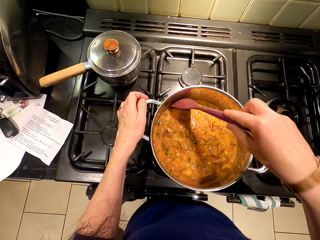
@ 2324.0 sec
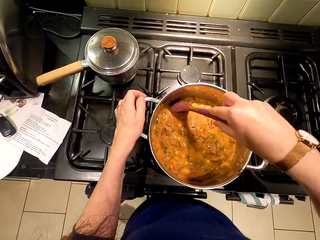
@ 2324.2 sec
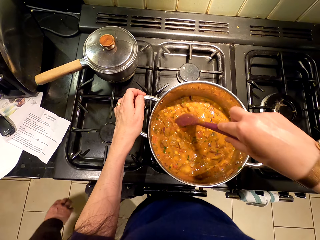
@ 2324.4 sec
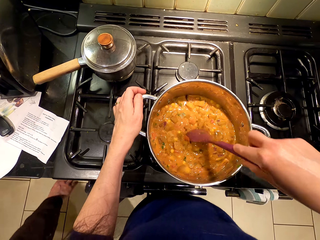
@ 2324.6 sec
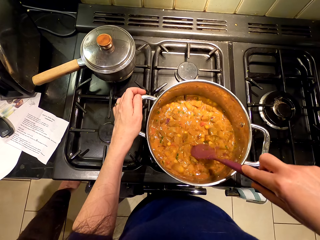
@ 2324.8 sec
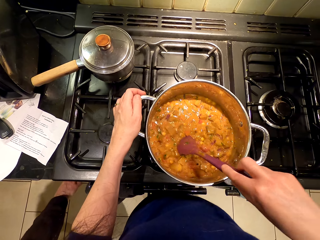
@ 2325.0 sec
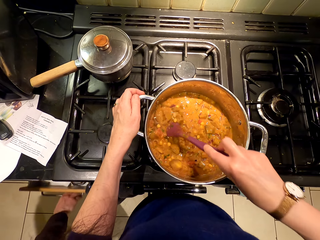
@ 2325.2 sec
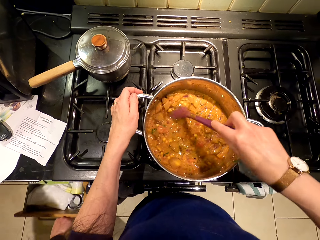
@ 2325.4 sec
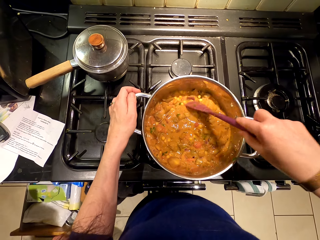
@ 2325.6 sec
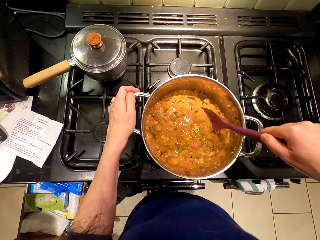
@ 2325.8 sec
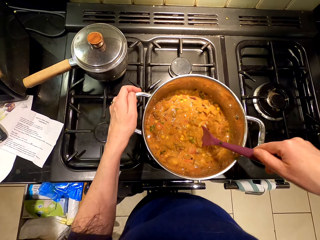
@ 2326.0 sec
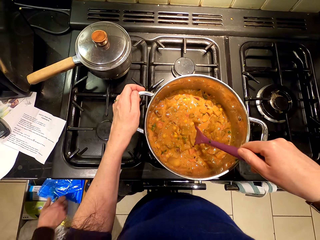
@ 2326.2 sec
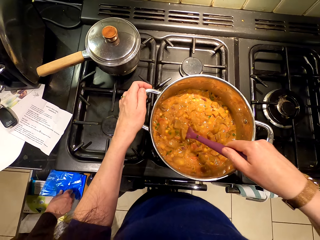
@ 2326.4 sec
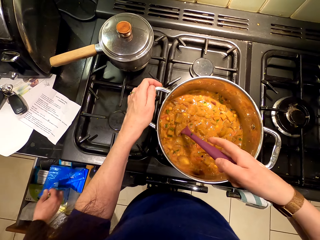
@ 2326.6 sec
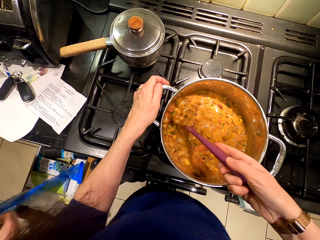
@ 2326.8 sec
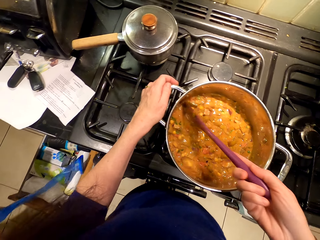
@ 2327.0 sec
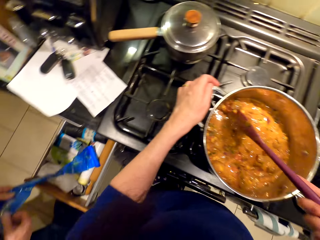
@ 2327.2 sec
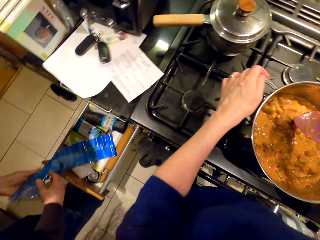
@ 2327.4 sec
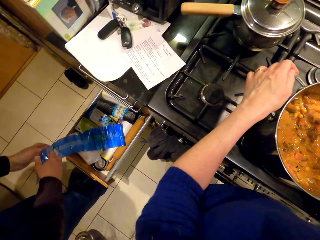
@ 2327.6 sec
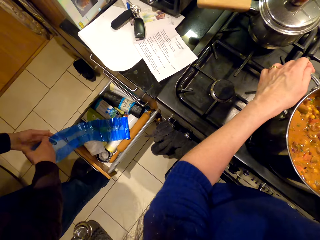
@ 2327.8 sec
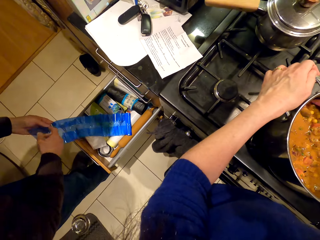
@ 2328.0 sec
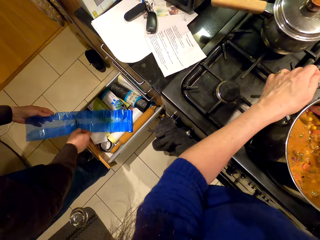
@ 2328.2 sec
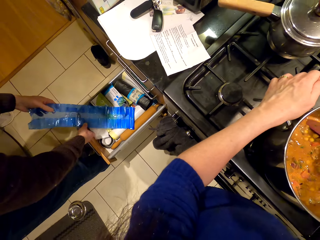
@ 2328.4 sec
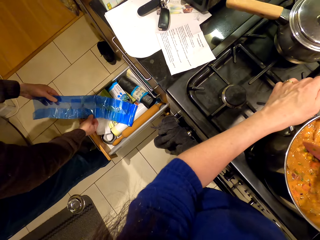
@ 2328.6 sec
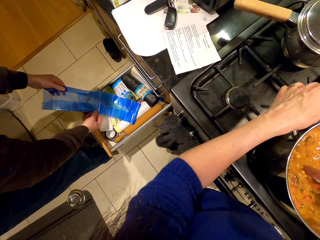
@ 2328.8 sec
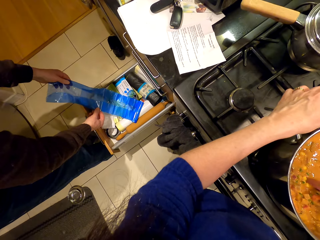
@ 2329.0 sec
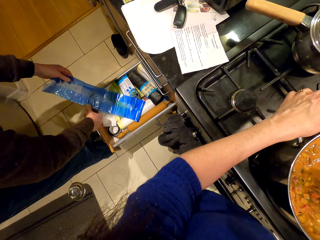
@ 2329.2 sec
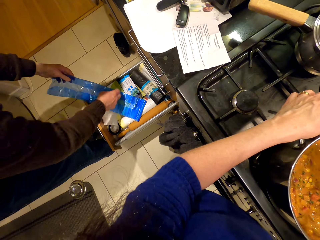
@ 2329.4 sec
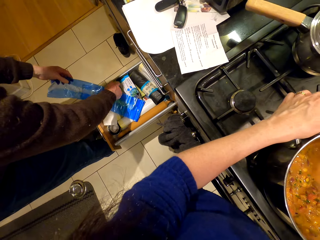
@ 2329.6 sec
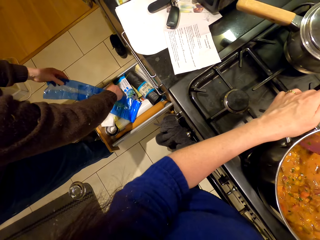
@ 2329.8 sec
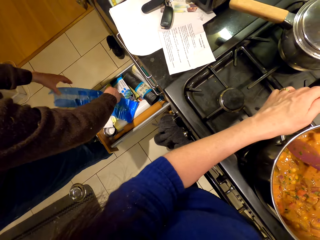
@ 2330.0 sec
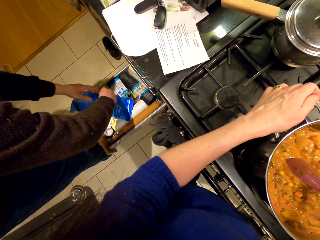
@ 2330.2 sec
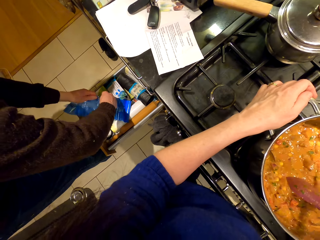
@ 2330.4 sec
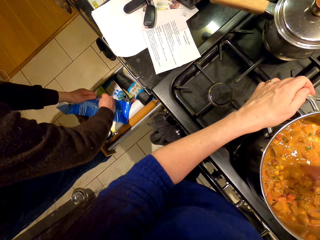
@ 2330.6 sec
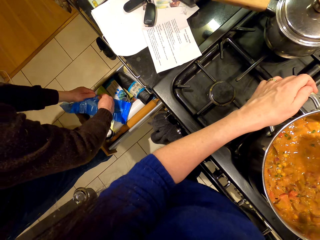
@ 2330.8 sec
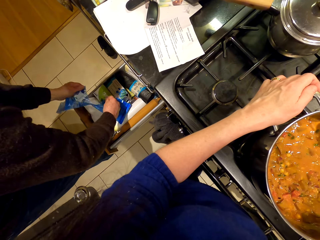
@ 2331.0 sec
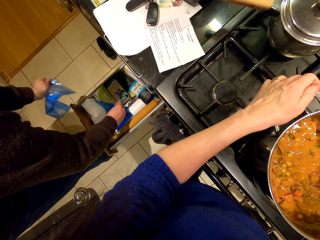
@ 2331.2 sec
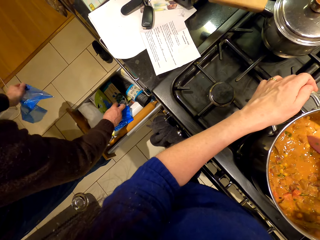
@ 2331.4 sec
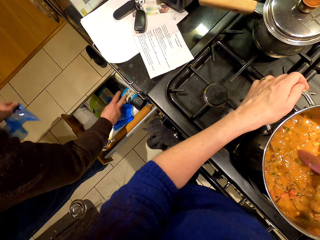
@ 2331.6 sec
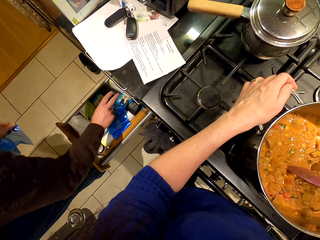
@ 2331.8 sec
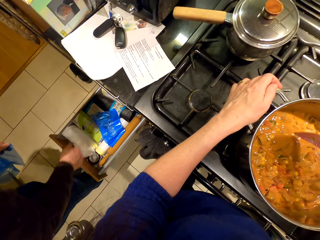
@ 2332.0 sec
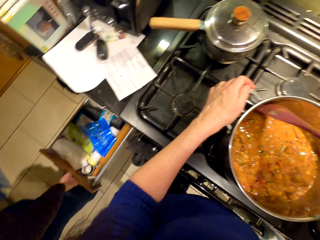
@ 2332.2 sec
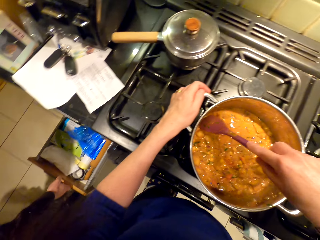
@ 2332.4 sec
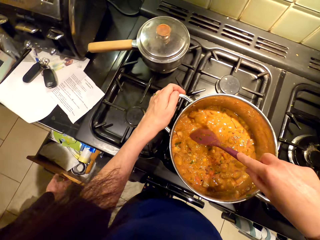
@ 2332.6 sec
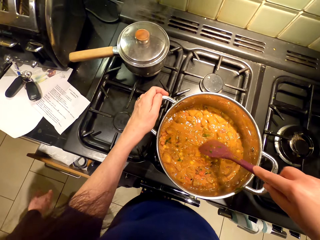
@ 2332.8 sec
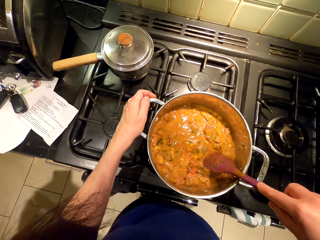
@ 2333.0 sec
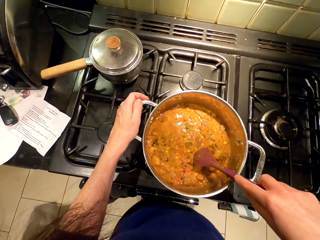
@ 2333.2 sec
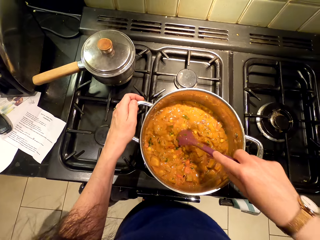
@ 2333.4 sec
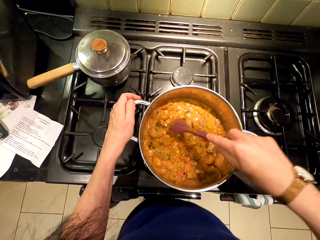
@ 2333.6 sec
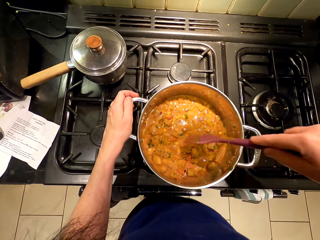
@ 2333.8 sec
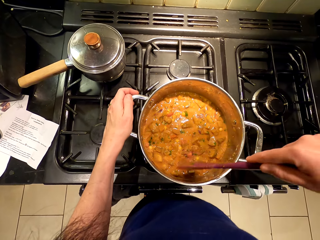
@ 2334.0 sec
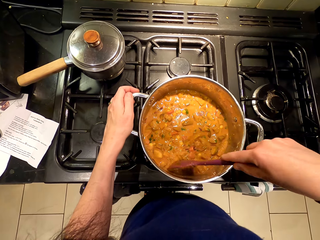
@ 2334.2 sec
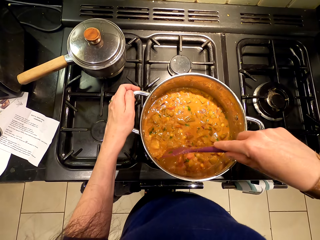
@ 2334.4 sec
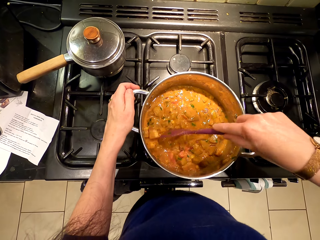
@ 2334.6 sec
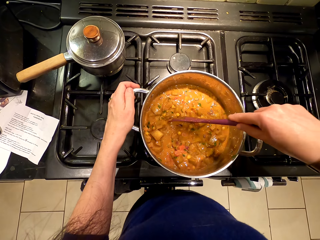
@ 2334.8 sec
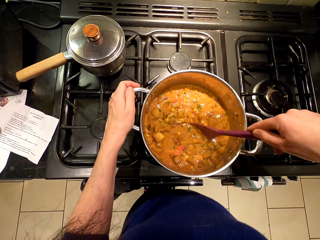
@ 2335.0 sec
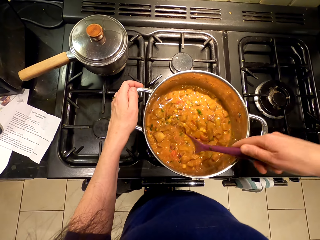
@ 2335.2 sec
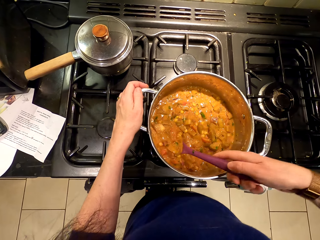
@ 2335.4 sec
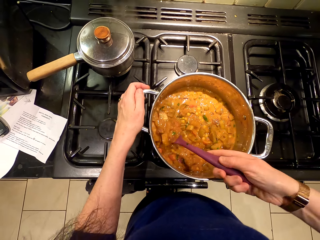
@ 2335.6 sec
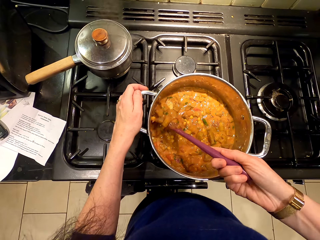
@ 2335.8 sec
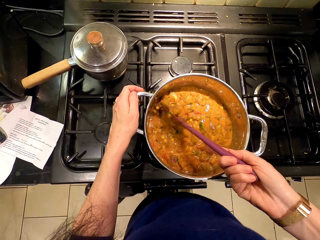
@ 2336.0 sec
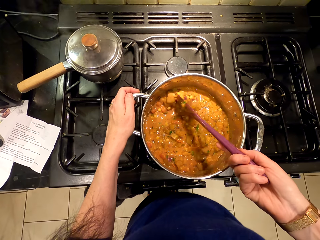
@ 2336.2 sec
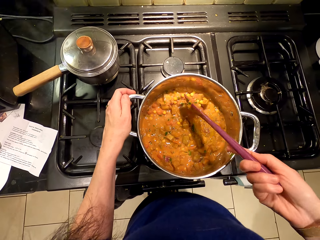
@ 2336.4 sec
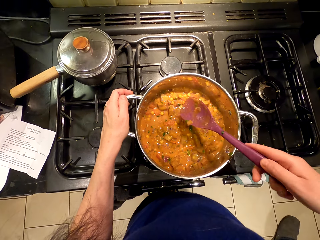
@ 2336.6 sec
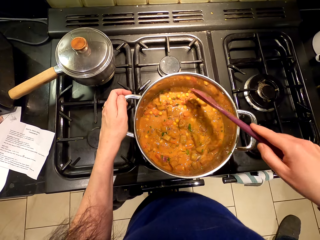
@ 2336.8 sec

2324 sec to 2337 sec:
The camera wearer stirs the food. A person opens the drawer, picks up a nylon paper, tears the nylon paper, and closes the drawer. The person walks around the room.

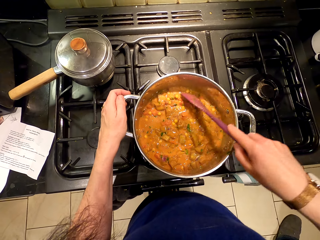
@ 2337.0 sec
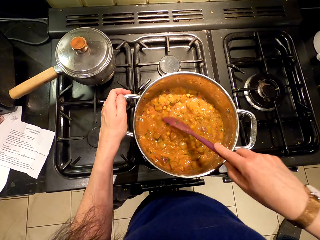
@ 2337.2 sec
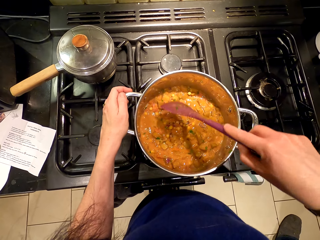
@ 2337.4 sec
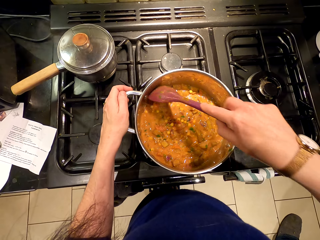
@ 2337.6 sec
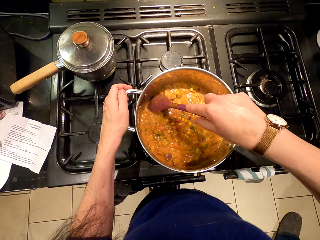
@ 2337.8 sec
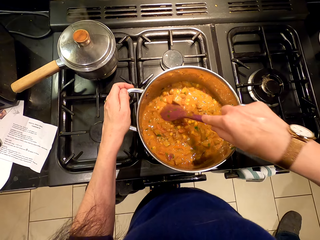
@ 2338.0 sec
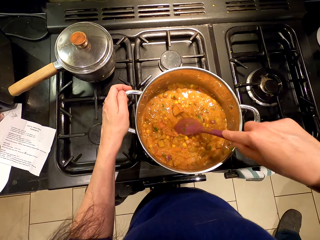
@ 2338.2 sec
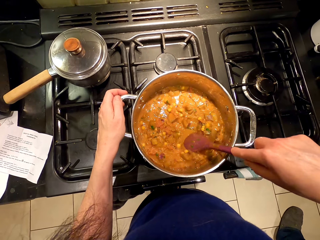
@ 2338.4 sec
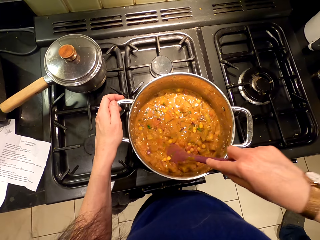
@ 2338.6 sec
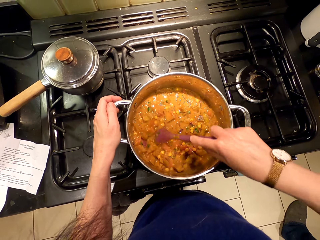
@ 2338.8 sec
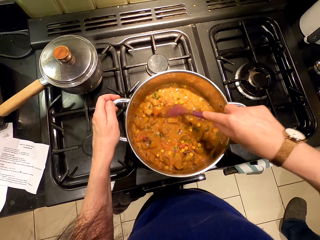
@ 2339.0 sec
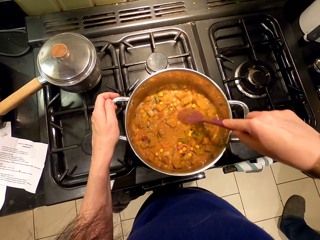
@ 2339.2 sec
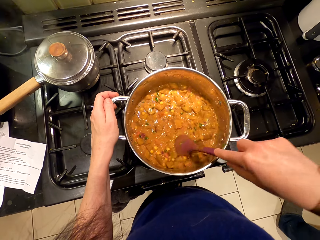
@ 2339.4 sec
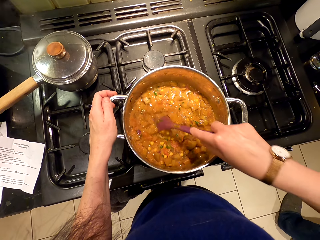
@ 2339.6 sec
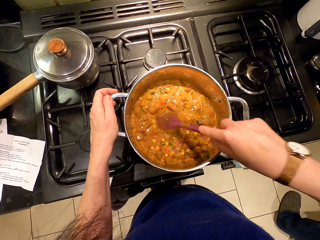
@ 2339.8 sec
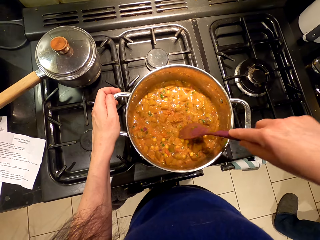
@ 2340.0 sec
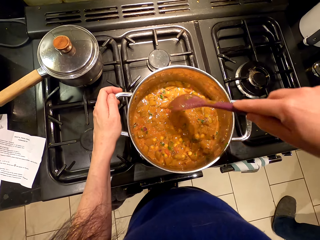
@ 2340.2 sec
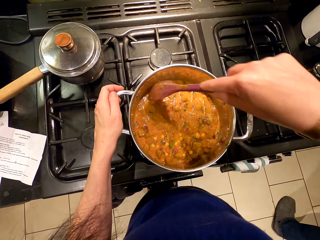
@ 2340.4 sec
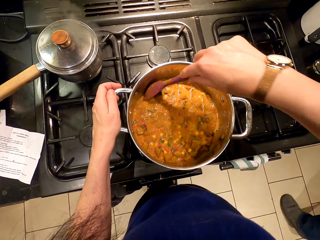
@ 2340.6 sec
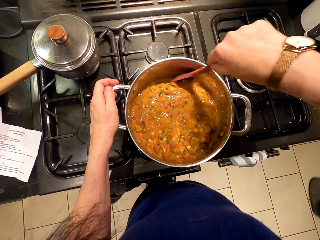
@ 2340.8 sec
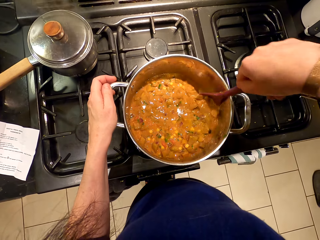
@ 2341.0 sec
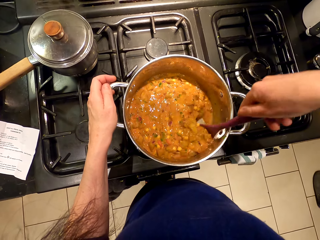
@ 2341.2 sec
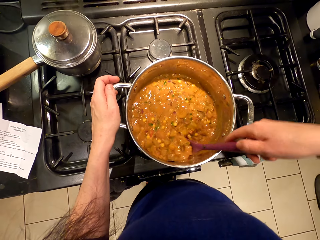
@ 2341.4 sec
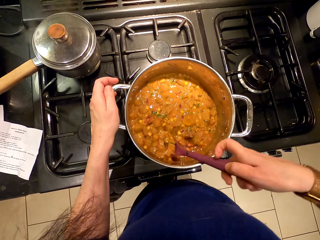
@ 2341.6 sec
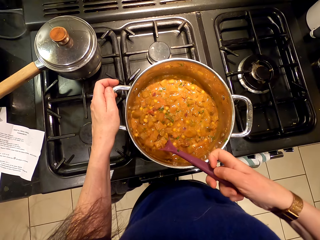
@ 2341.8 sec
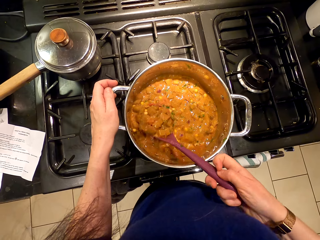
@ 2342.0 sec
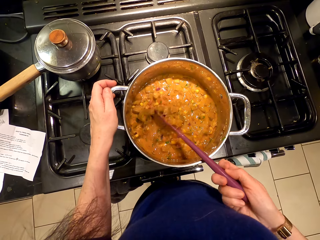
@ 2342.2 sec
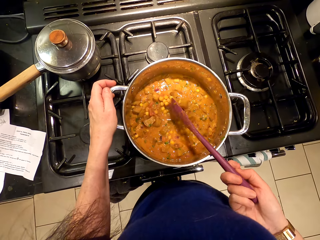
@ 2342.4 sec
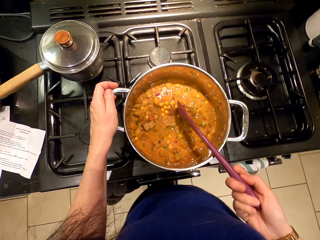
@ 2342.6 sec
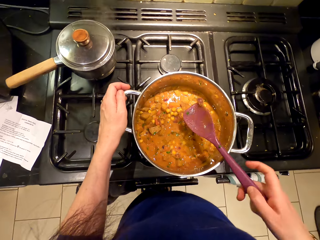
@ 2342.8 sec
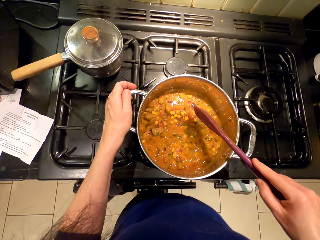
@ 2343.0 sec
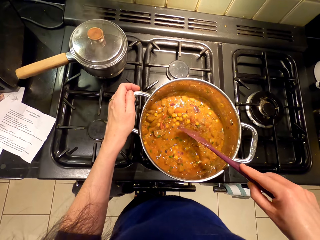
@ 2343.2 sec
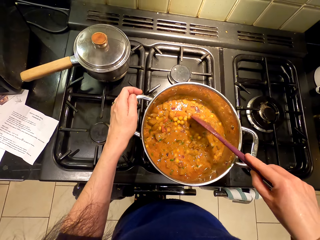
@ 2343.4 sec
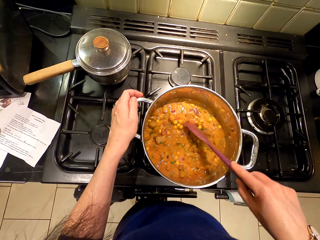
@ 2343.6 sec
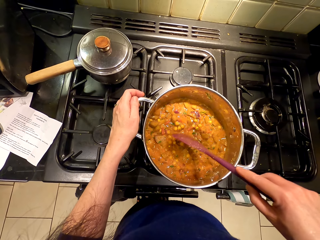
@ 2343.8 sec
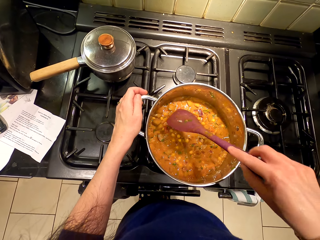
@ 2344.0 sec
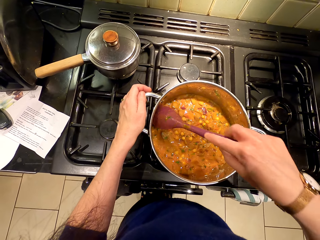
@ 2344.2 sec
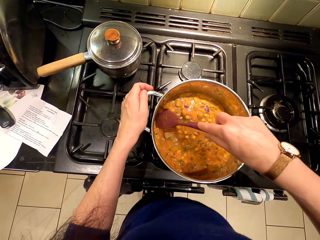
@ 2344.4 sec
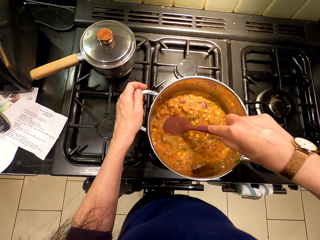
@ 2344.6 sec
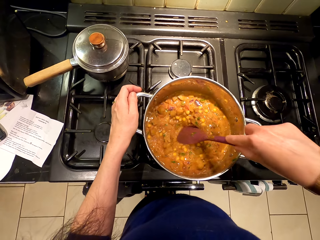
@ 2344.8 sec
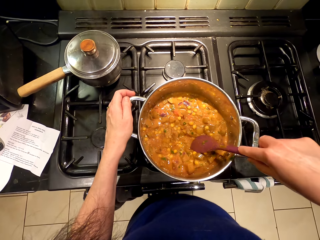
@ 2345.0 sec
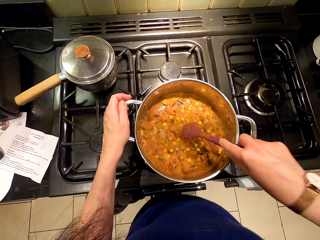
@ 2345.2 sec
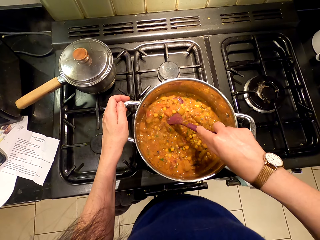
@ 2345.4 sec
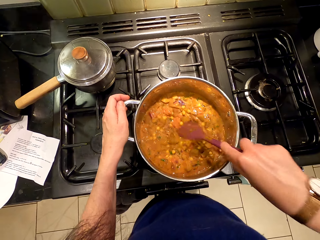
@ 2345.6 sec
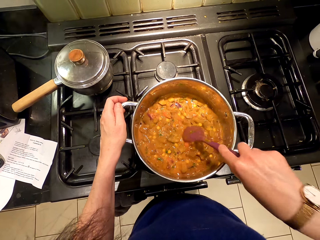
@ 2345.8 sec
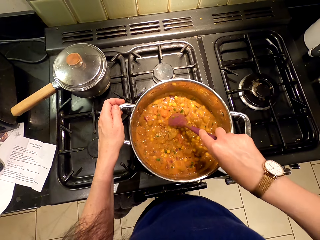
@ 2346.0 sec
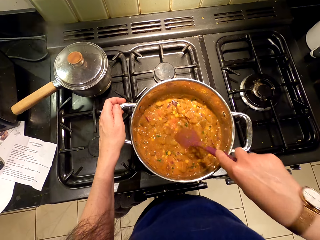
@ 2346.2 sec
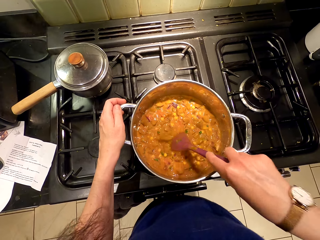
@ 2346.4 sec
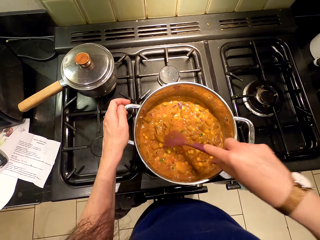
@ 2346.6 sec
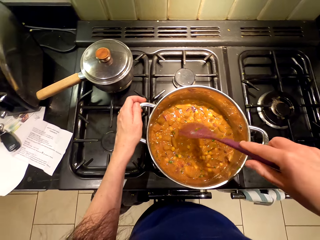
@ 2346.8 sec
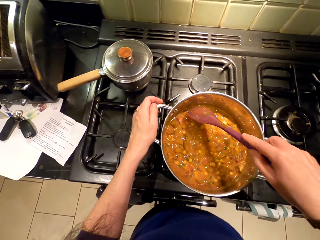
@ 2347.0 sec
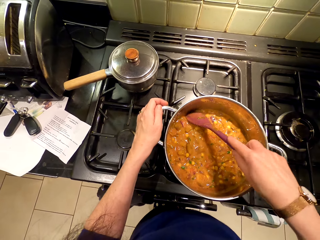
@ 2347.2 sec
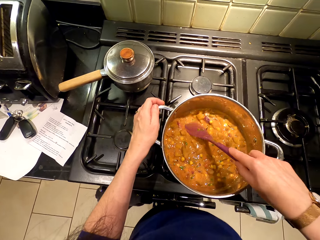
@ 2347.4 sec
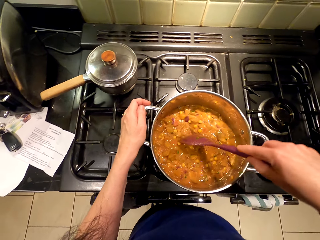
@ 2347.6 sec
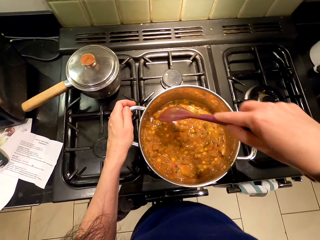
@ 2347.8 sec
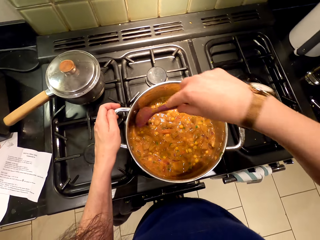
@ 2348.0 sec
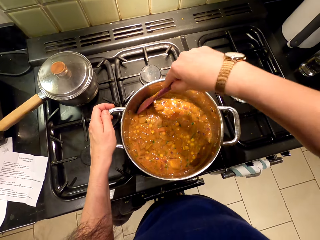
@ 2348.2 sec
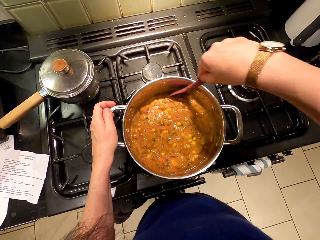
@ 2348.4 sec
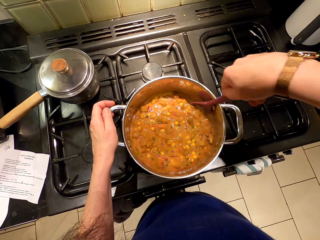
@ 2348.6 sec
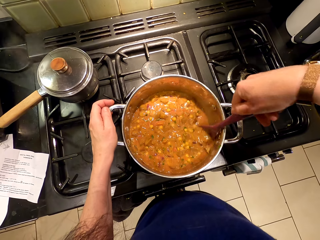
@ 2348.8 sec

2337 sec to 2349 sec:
A person stands up.
